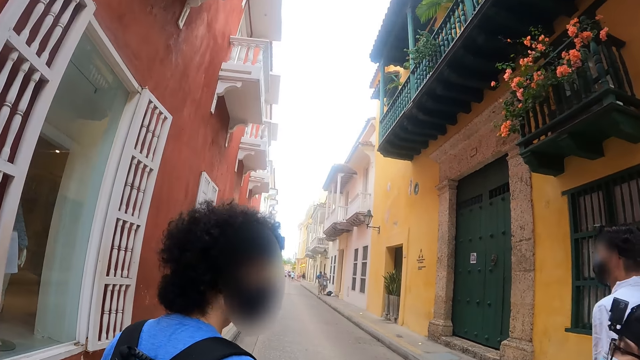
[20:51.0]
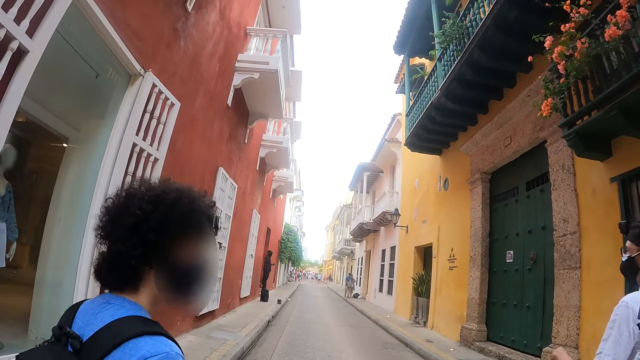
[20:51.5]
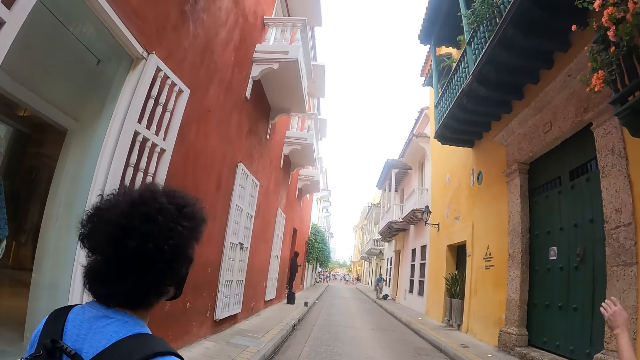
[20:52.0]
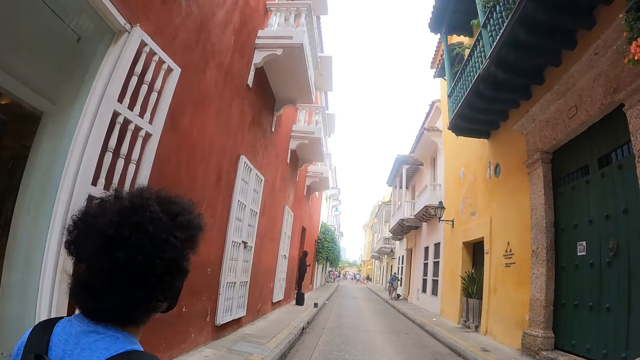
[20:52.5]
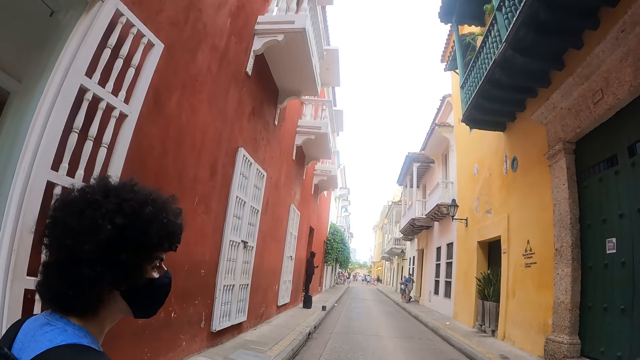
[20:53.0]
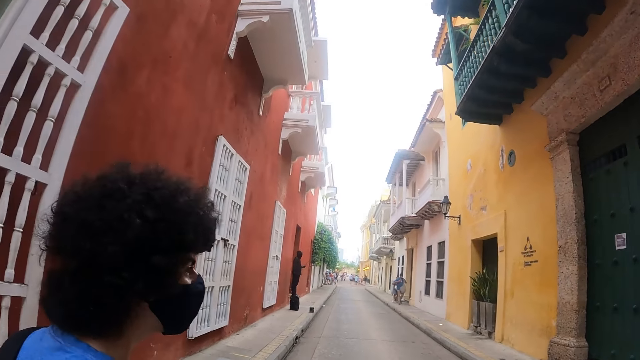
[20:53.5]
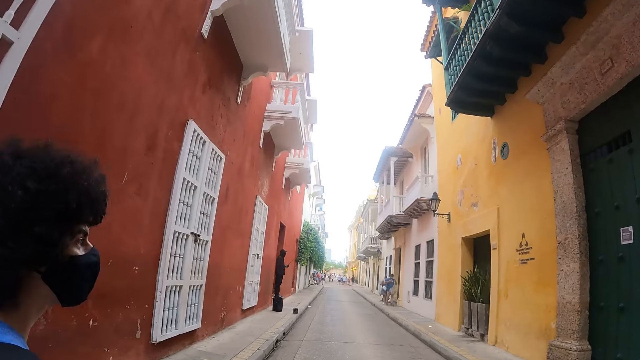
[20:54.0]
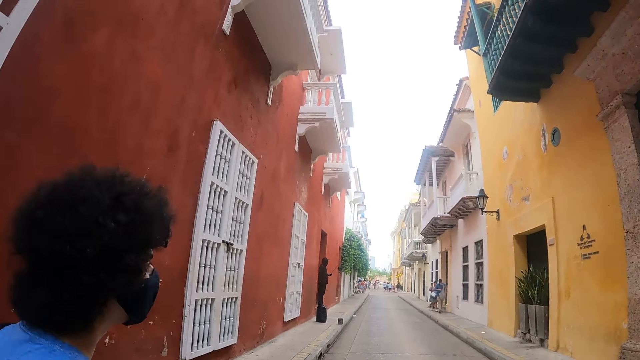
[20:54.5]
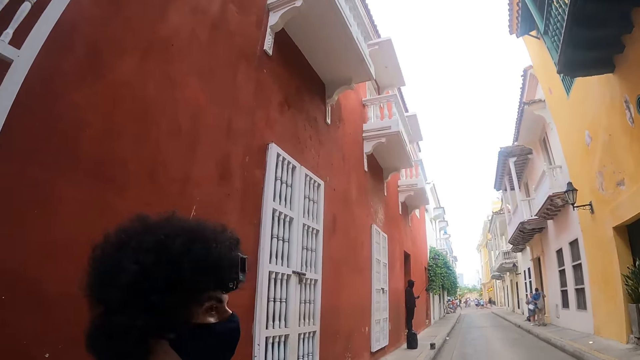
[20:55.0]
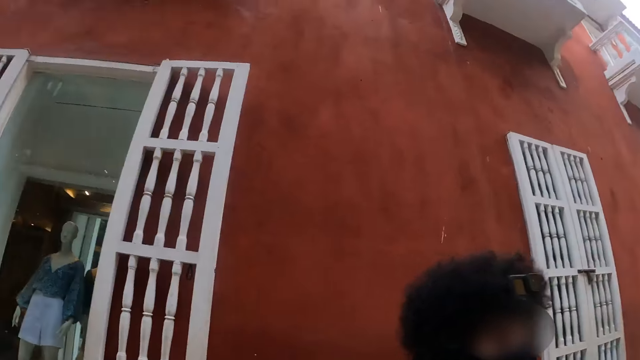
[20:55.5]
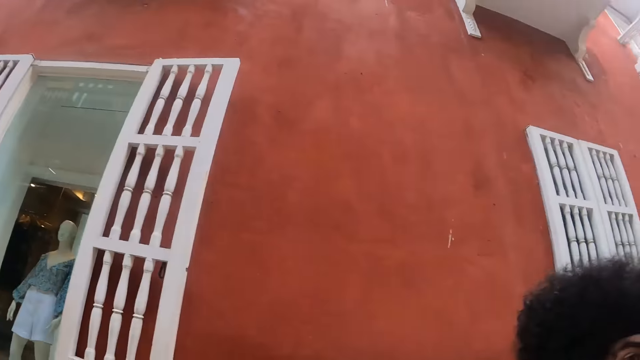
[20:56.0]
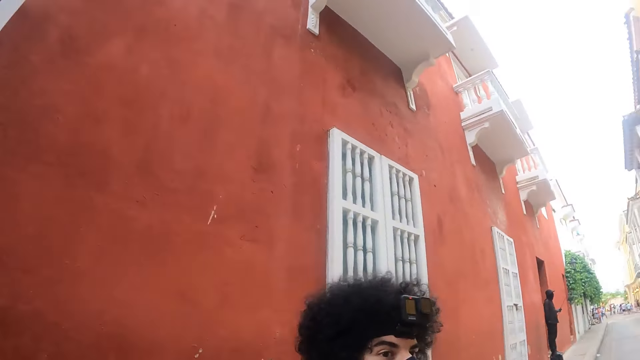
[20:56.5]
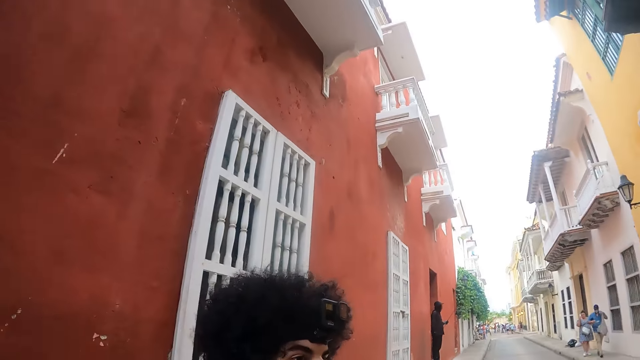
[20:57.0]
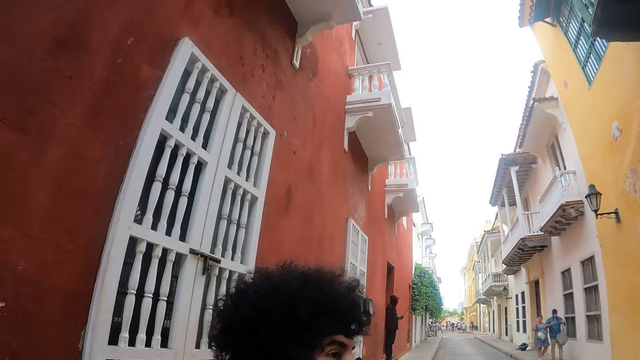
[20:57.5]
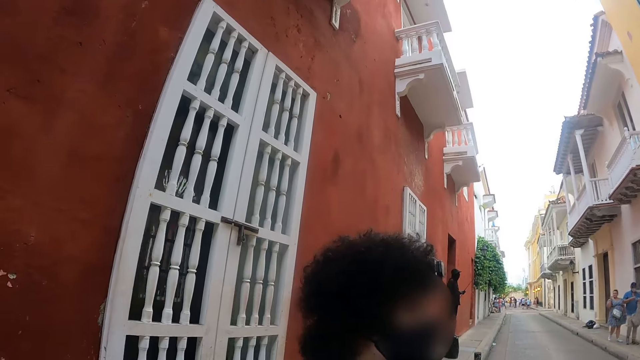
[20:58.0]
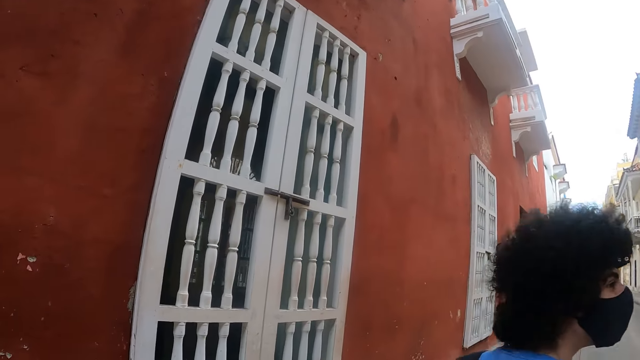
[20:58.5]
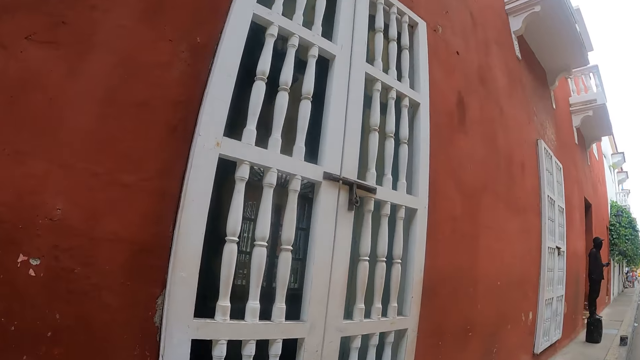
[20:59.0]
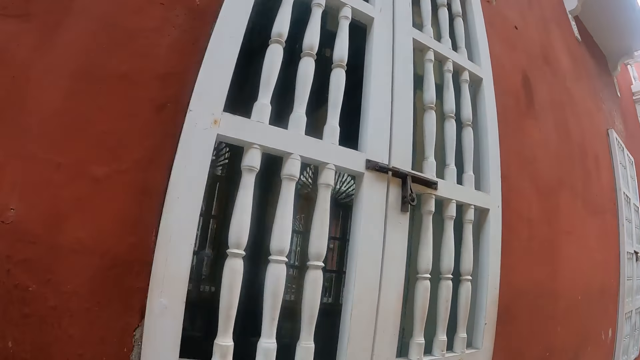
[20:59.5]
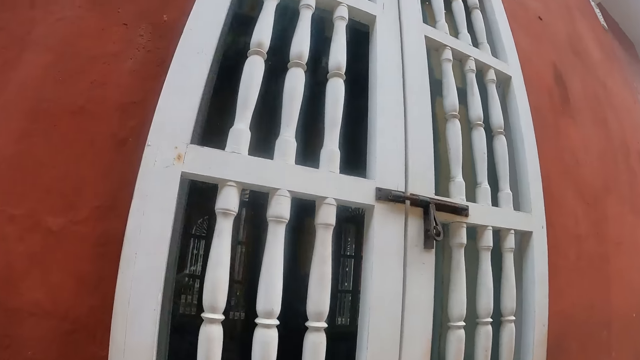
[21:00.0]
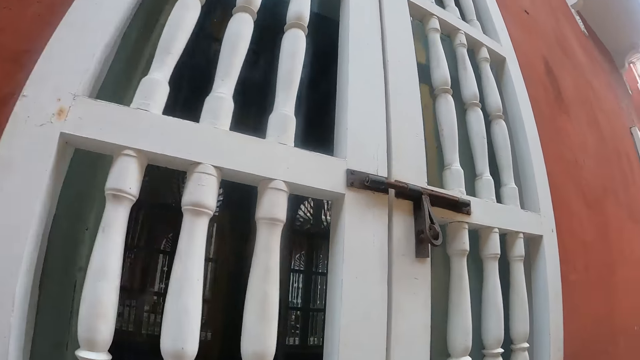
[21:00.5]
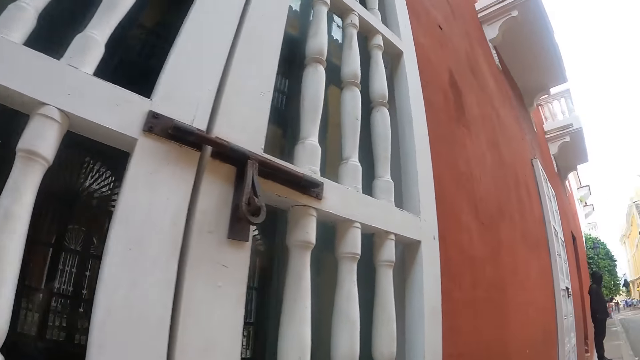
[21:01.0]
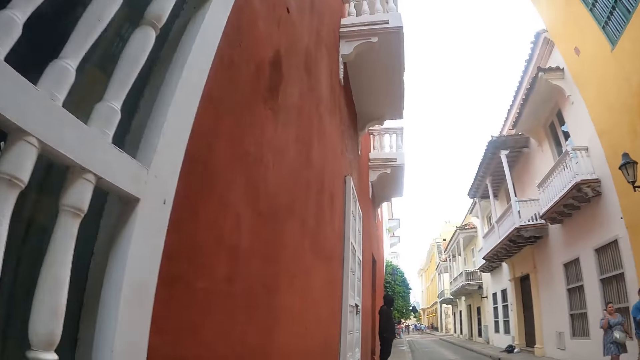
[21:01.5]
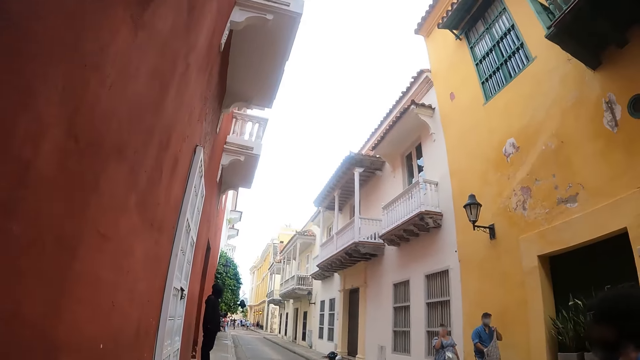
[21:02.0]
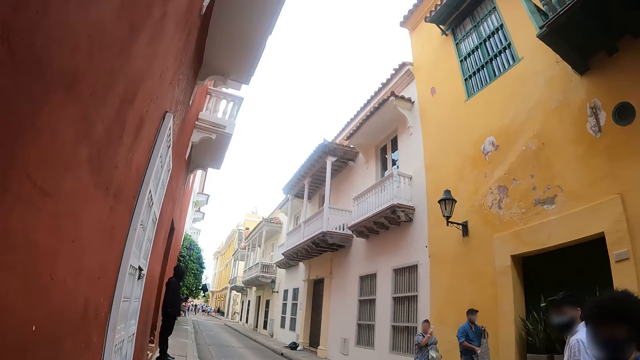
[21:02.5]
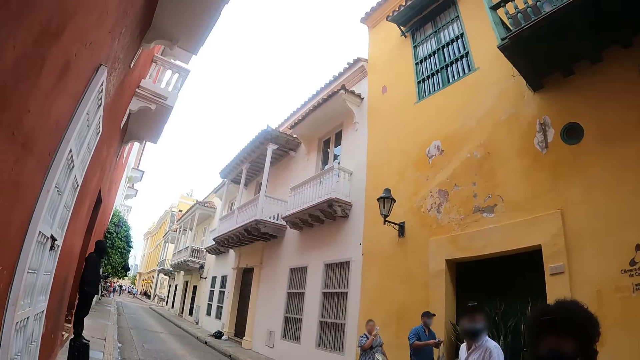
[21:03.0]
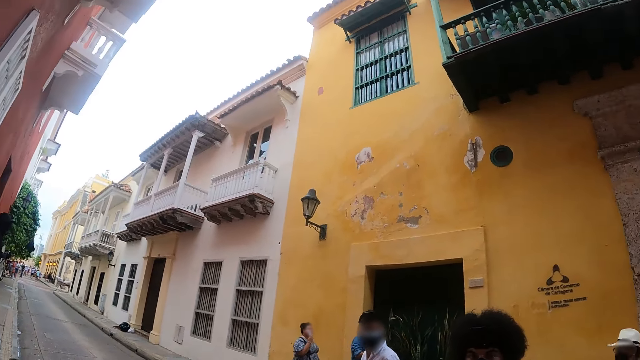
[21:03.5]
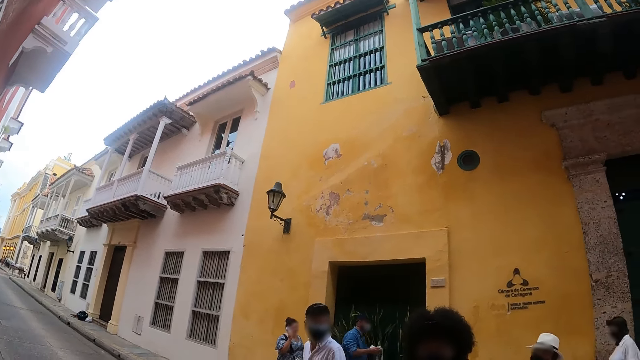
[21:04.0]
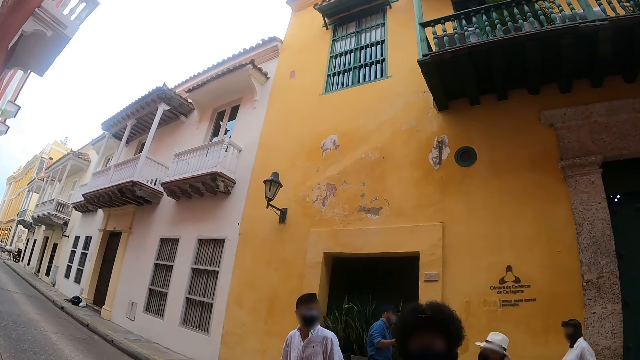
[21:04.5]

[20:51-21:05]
The camera wearer walks along the road with a man and a woman. They look around the road. They walk along the road with the man and the woman. They look around.

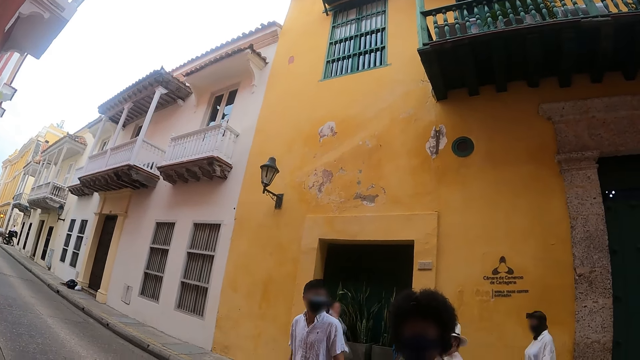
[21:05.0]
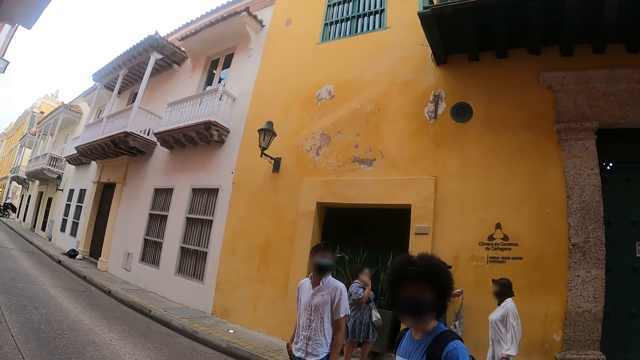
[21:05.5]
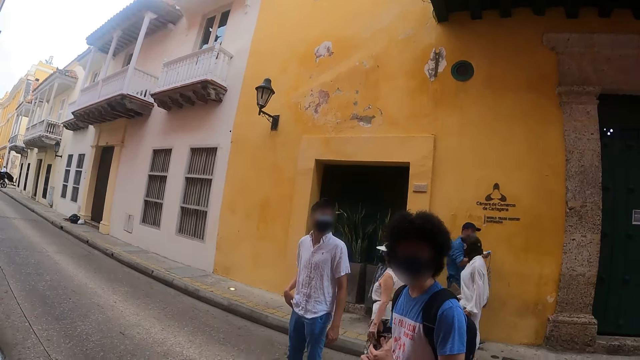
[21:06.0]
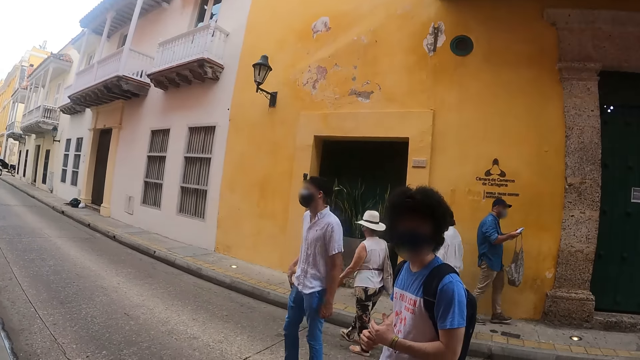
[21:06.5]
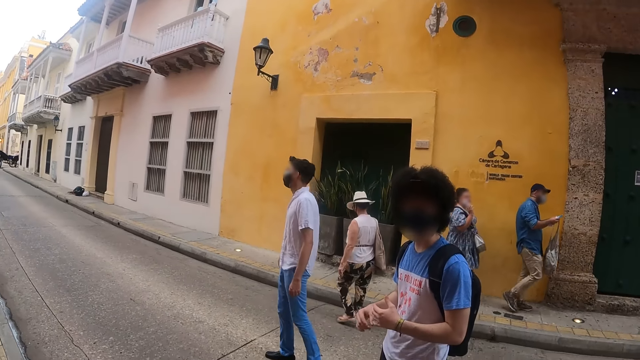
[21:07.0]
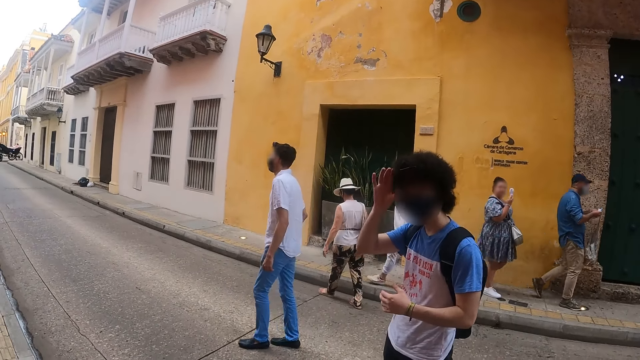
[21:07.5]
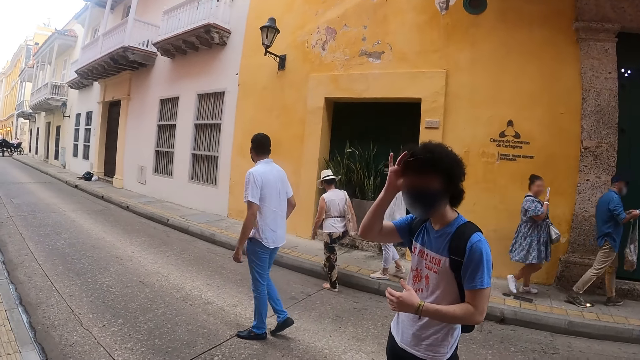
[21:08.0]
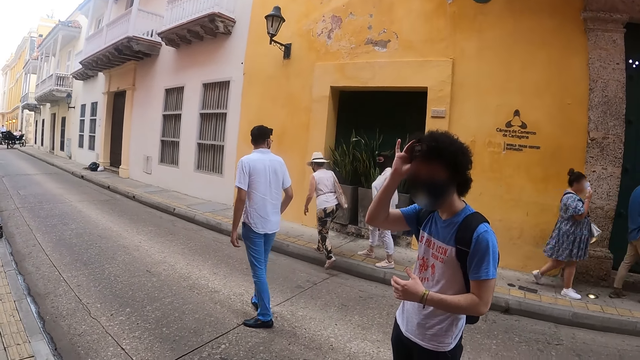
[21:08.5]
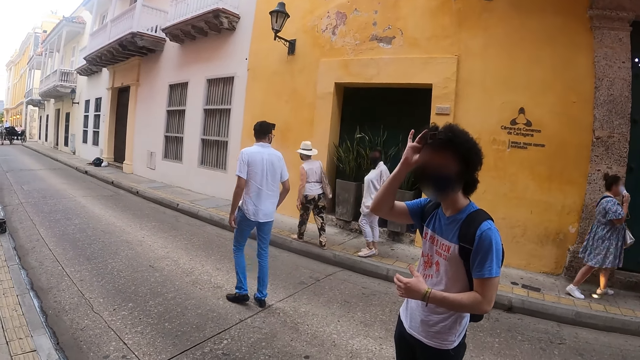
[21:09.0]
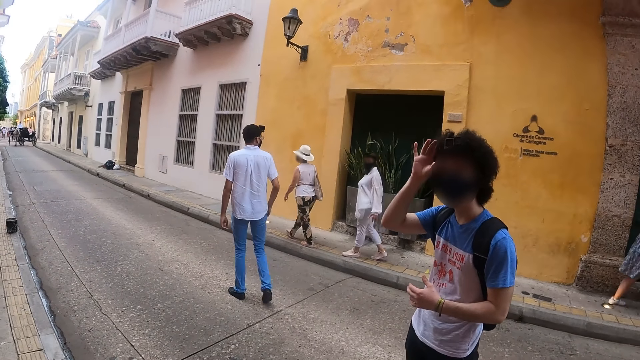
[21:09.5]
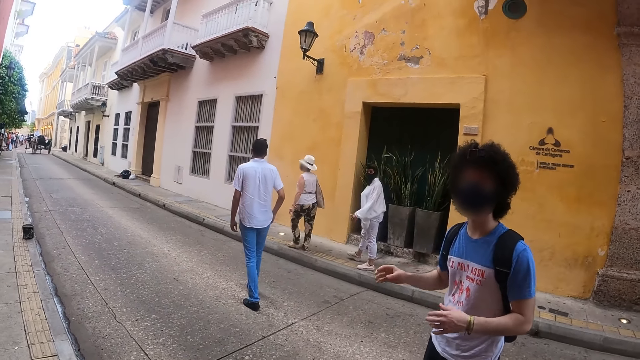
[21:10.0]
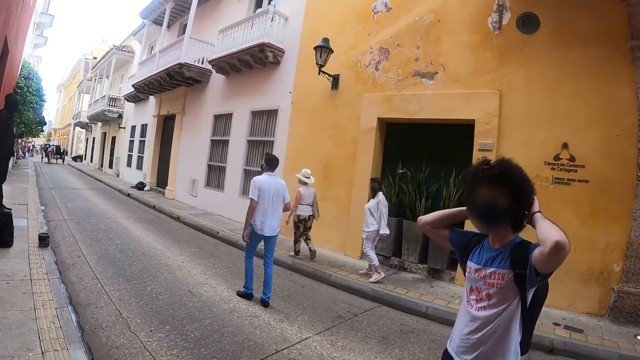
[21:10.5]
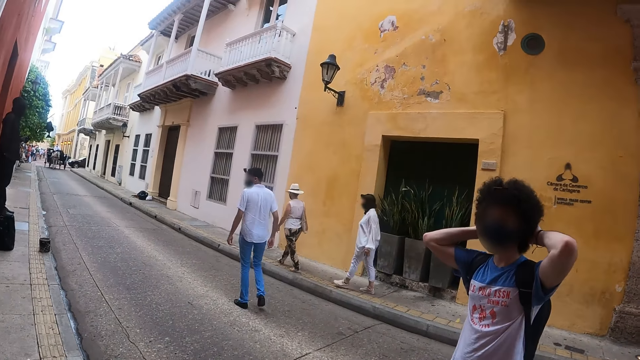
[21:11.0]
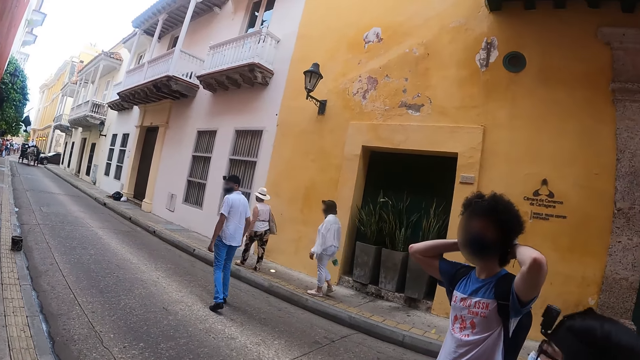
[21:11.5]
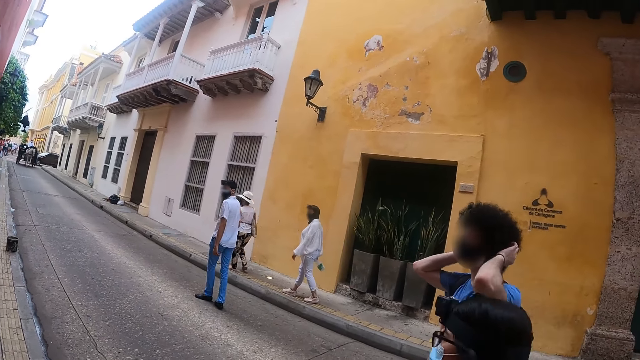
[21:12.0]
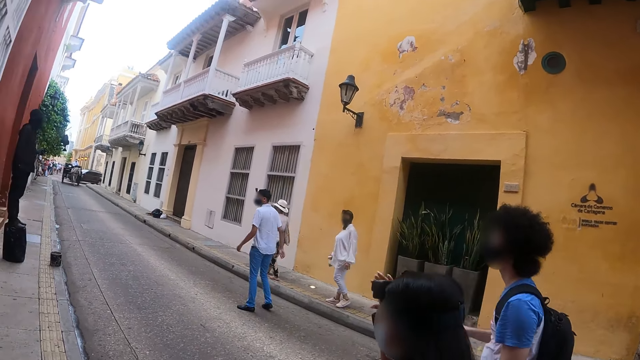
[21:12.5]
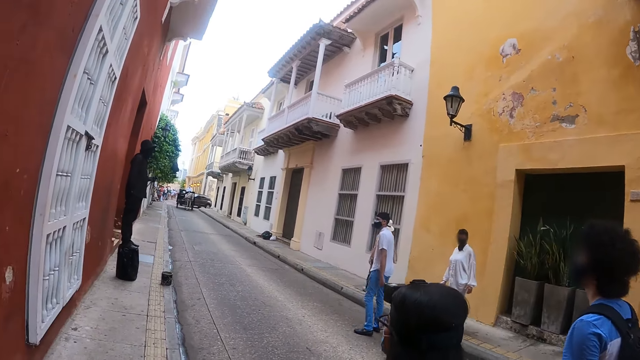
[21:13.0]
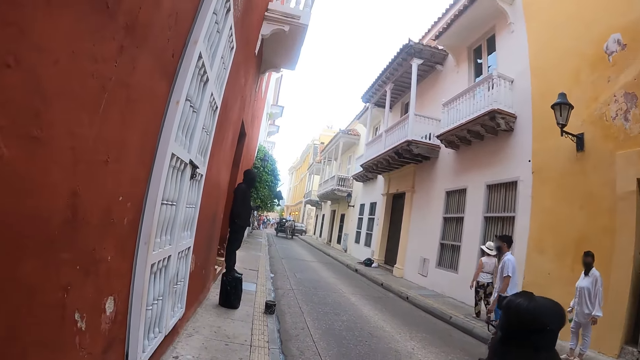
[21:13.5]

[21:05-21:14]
The camera wearer looks at a man. They walk.
